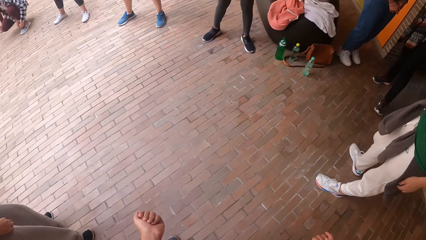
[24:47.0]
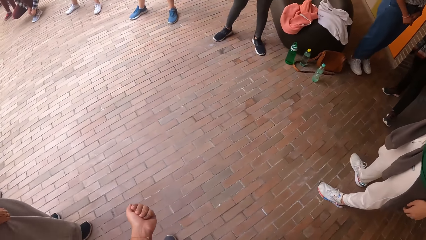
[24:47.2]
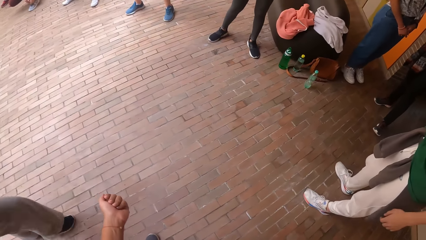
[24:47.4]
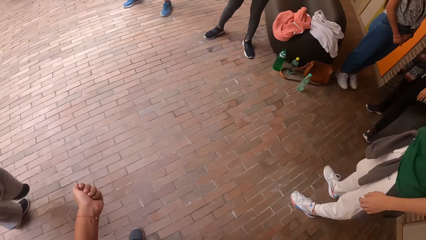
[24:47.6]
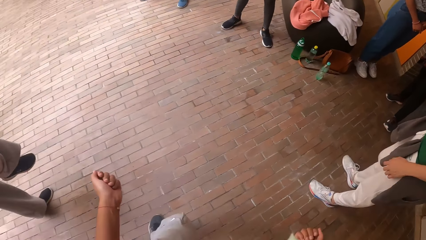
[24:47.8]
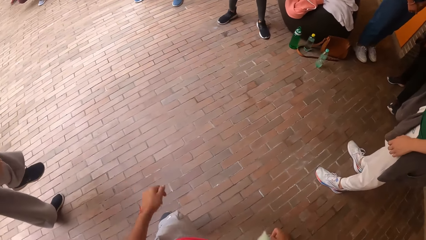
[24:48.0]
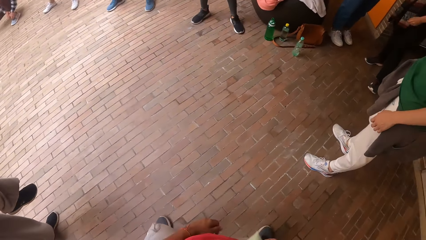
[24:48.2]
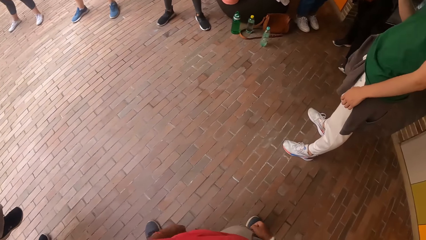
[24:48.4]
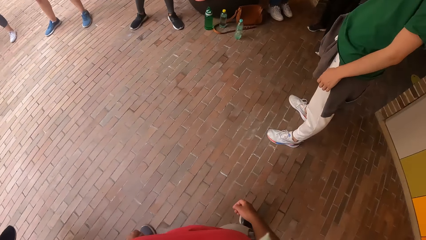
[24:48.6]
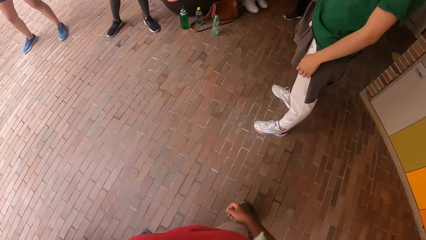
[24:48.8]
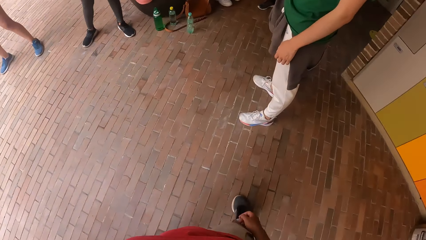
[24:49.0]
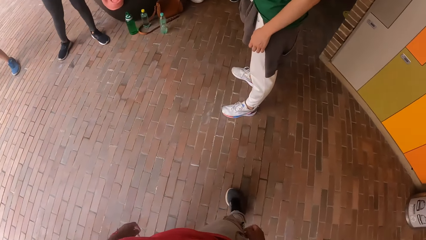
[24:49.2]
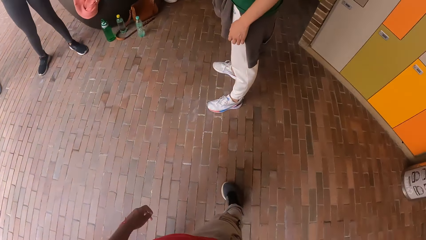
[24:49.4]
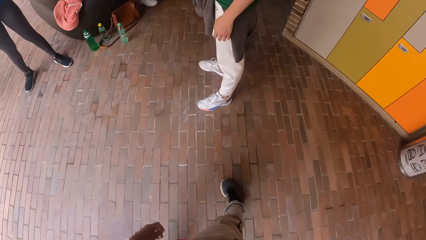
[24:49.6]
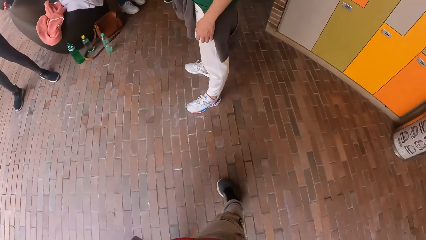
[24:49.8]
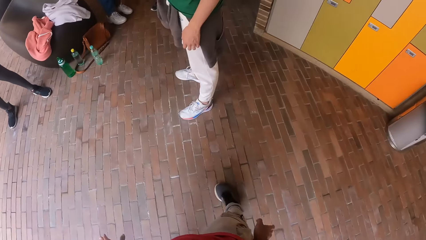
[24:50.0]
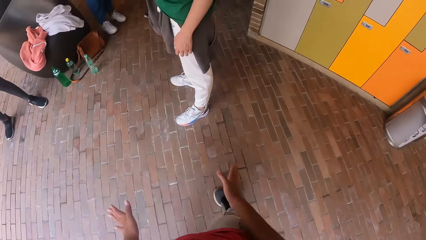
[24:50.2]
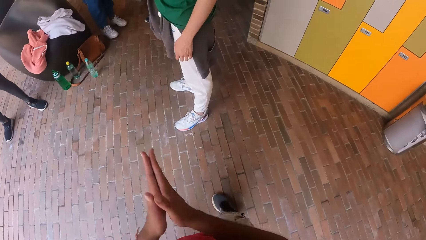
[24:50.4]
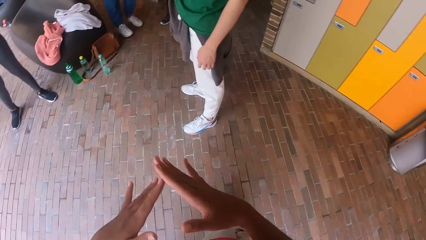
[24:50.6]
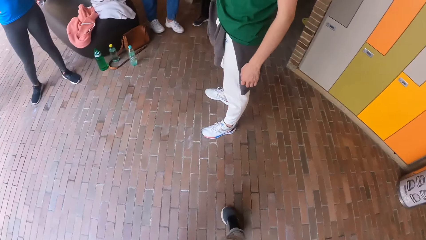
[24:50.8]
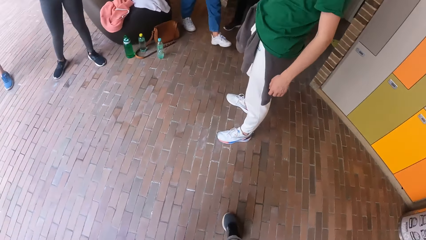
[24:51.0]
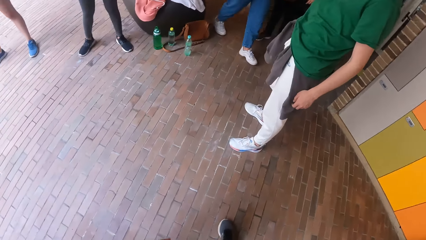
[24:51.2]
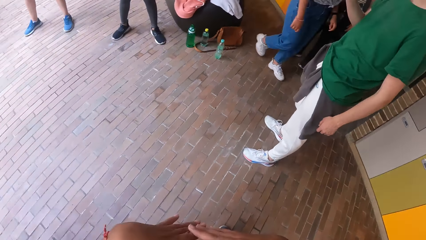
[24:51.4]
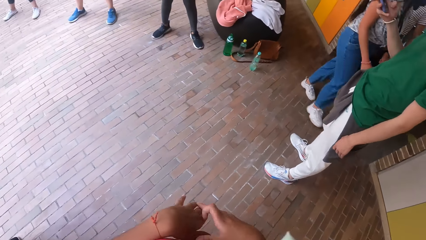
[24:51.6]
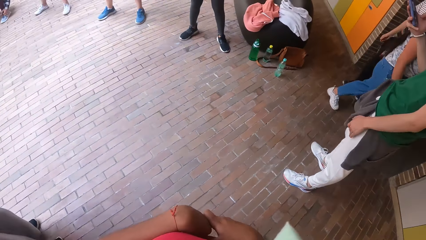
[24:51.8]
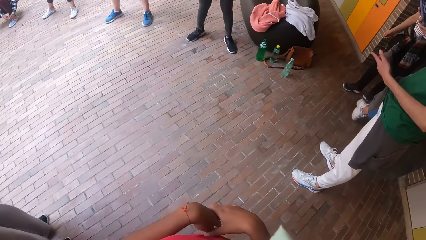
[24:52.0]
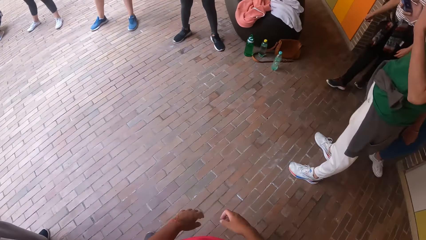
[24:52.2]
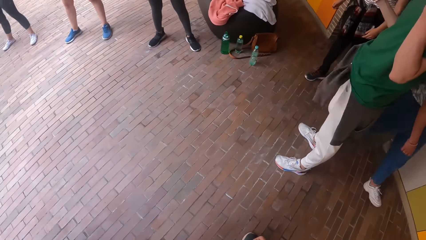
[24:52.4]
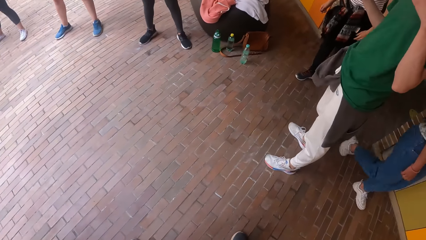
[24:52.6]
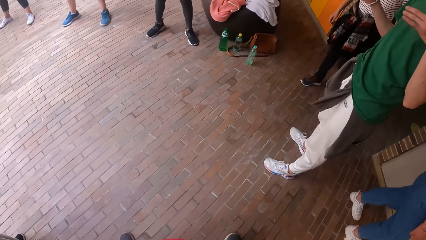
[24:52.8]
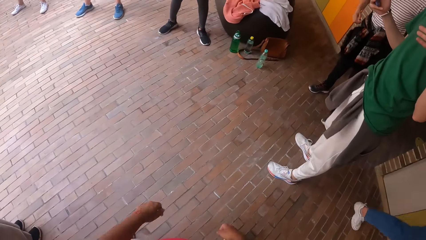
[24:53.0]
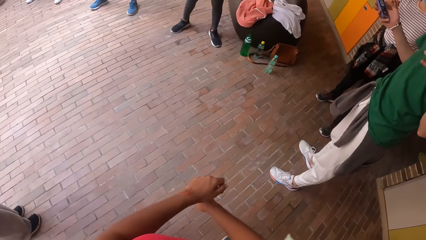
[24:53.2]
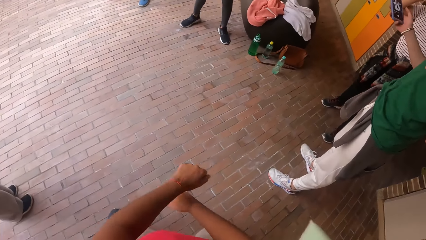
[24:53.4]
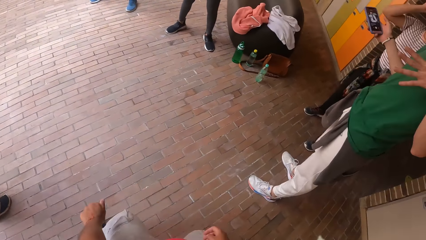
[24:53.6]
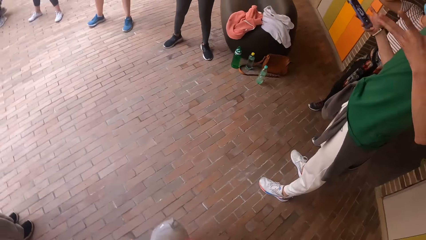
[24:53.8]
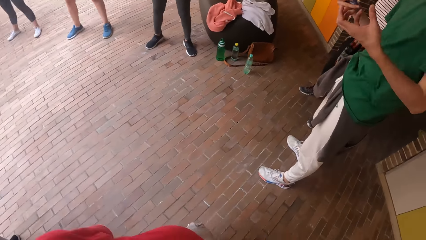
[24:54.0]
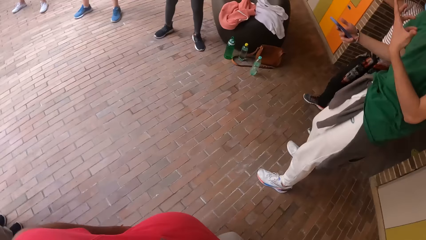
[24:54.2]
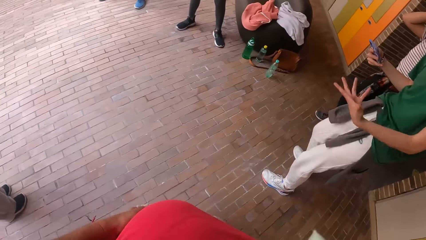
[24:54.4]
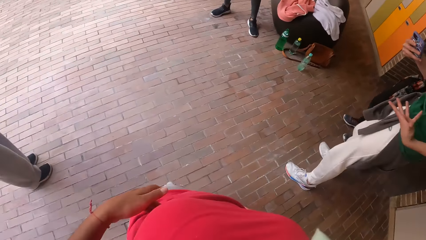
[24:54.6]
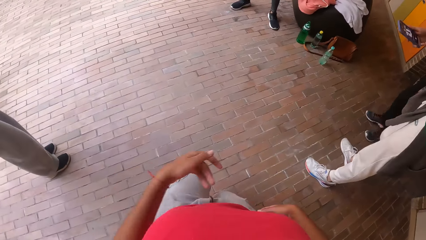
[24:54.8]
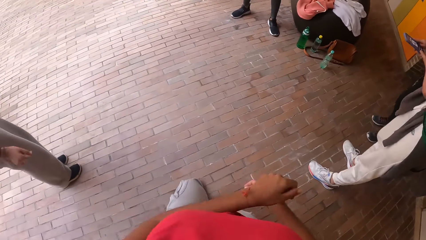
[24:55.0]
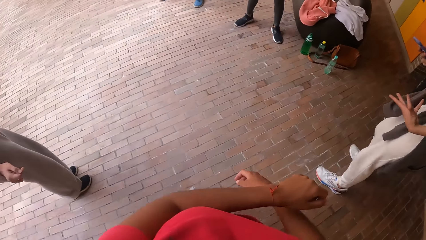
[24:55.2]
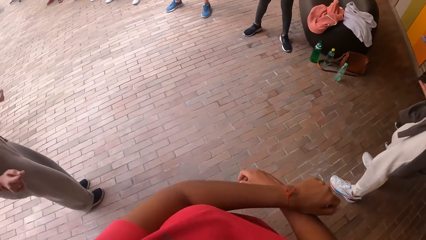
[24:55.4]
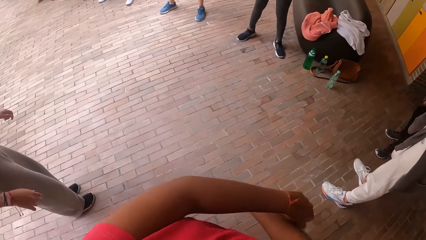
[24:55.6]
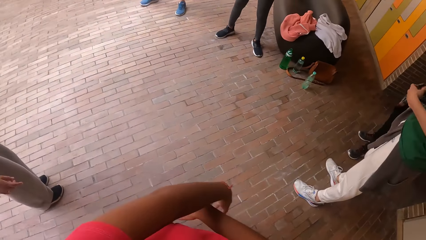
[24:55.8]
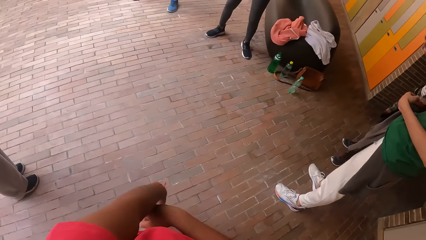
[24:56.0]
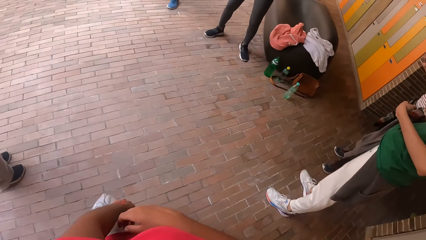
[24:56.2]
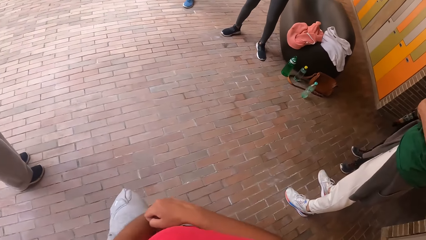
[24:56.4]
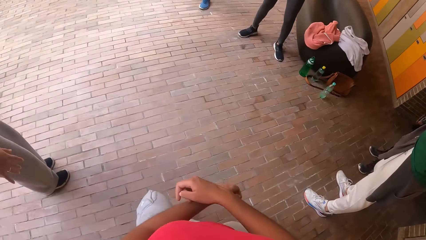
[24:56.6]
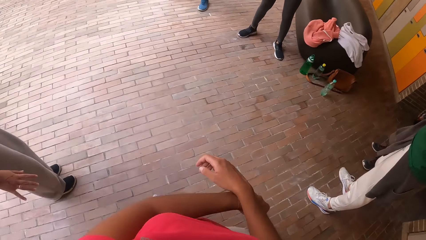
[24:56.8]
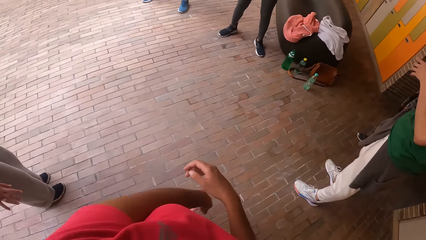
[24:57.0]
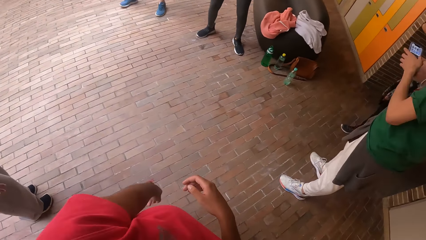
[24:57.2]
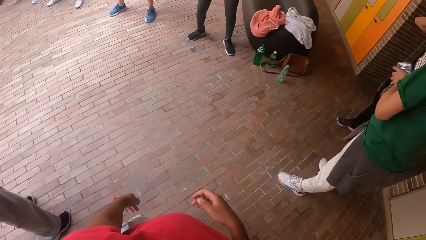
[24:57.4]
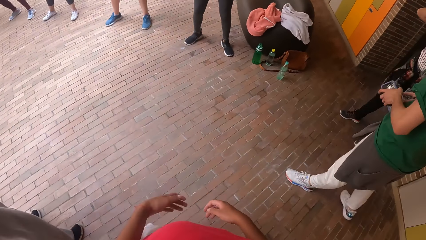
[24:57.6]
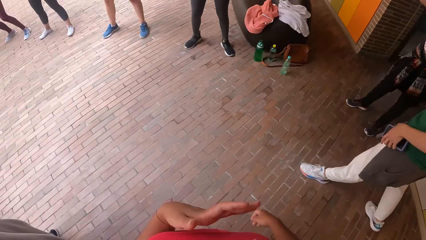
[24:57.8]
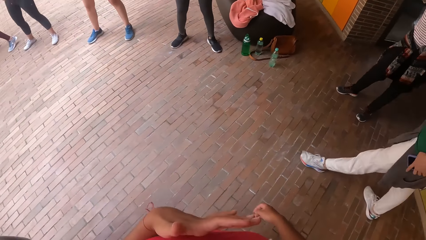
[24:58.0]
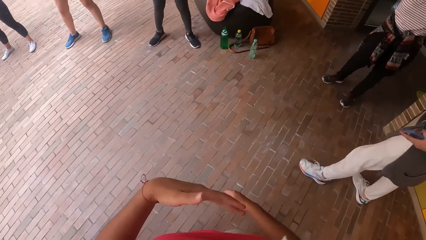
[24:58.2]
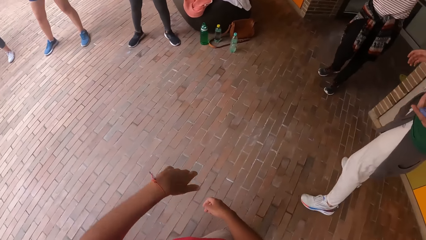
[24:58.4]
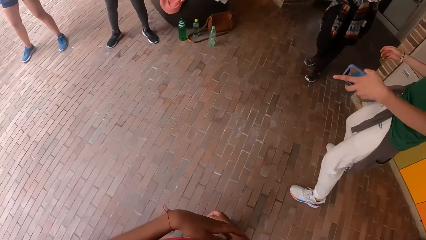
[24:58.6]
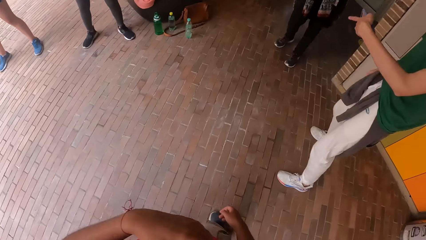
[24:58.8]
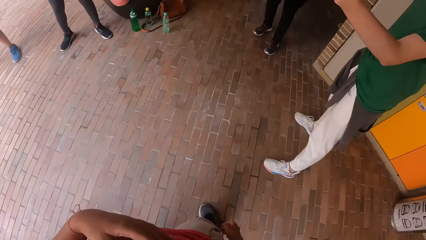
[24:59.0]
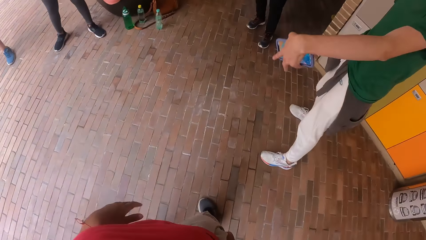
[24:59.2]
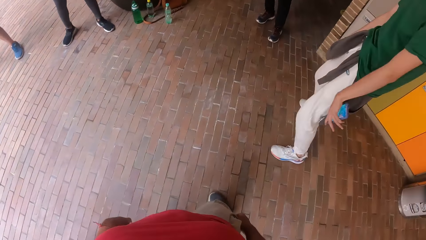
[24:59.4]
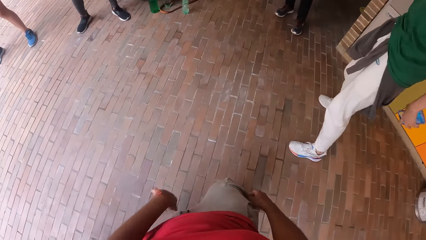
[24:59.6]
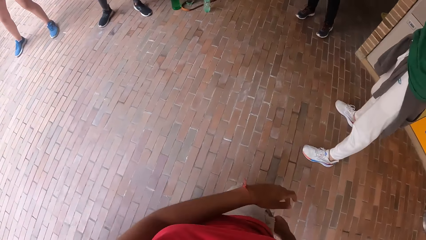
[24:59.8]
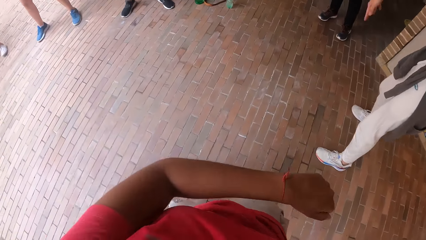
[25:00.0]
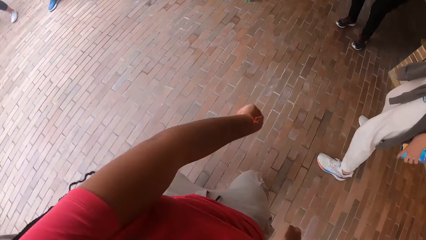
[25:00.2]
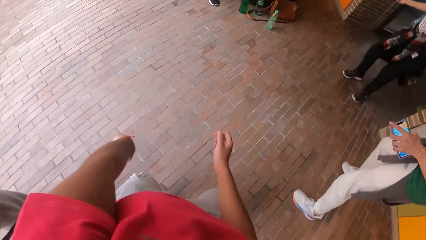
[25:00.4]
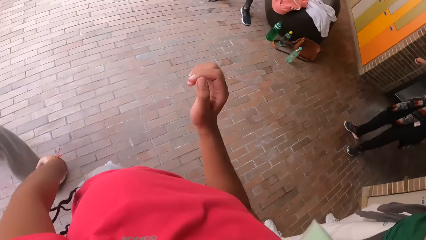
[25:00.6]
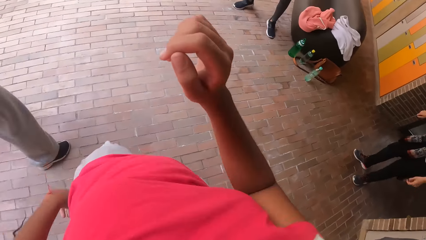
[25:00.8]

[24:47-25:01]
The camera wearer dances with the group of people on the dancefloor.
